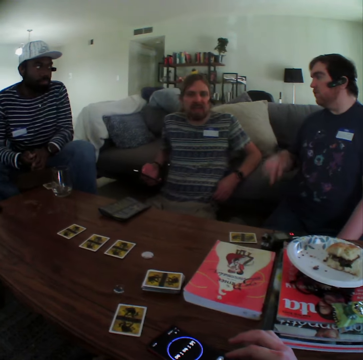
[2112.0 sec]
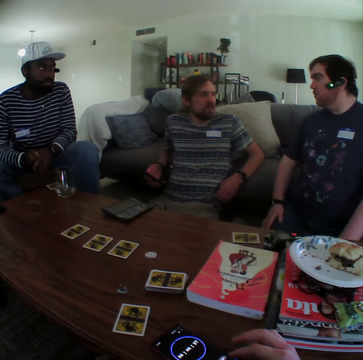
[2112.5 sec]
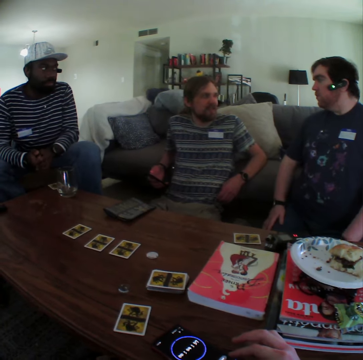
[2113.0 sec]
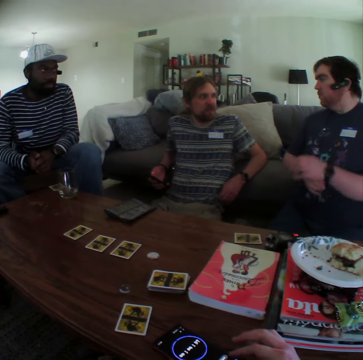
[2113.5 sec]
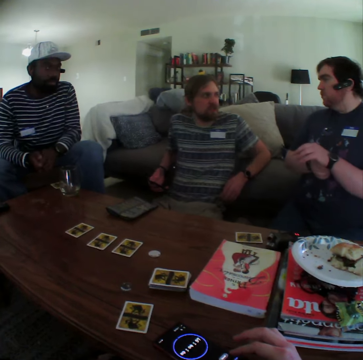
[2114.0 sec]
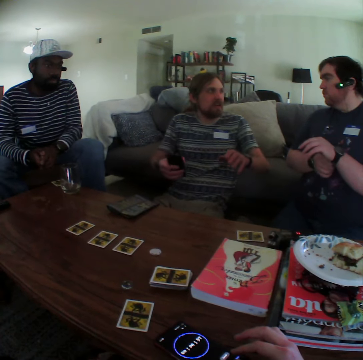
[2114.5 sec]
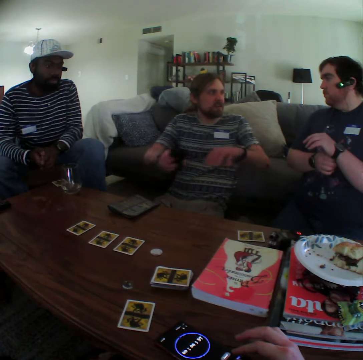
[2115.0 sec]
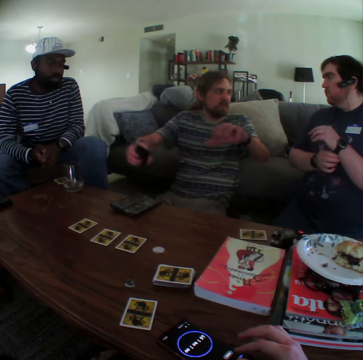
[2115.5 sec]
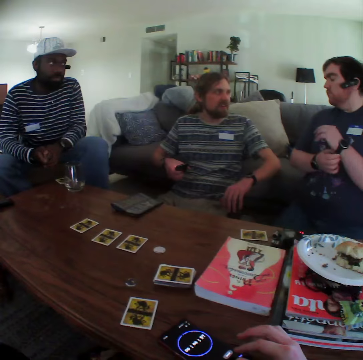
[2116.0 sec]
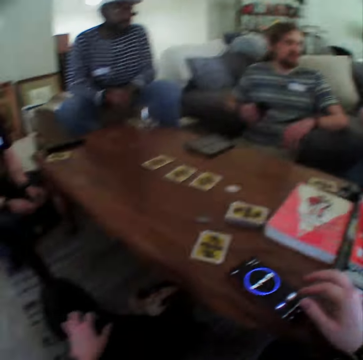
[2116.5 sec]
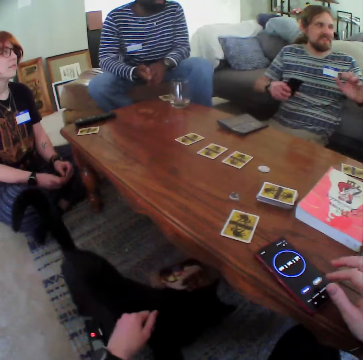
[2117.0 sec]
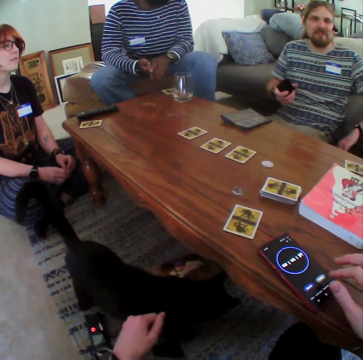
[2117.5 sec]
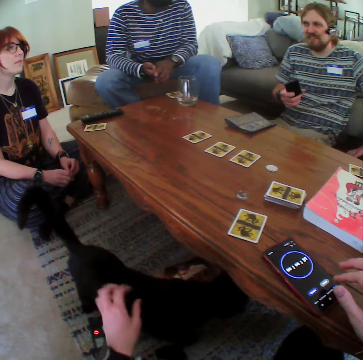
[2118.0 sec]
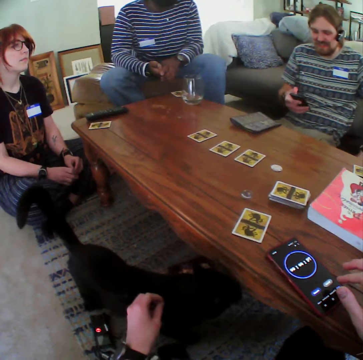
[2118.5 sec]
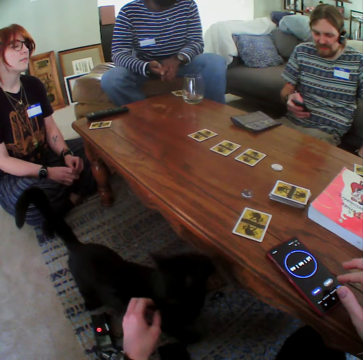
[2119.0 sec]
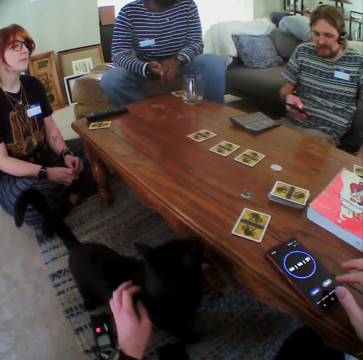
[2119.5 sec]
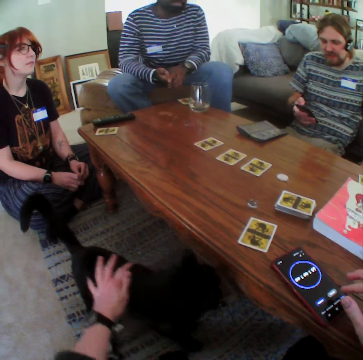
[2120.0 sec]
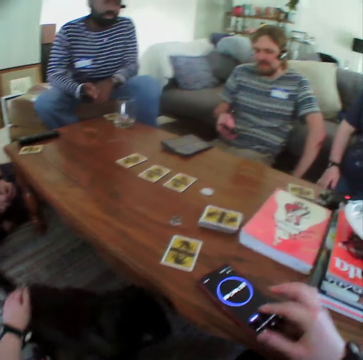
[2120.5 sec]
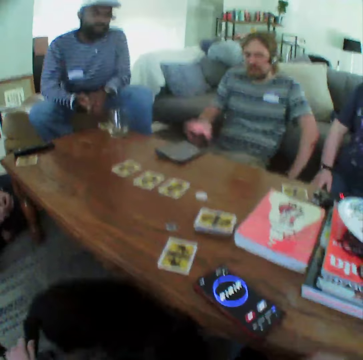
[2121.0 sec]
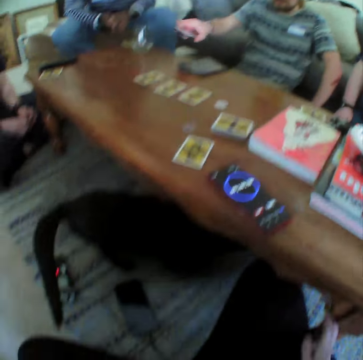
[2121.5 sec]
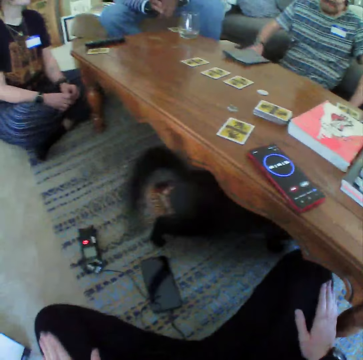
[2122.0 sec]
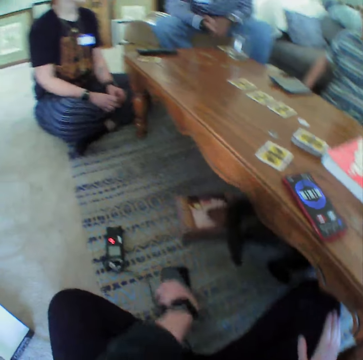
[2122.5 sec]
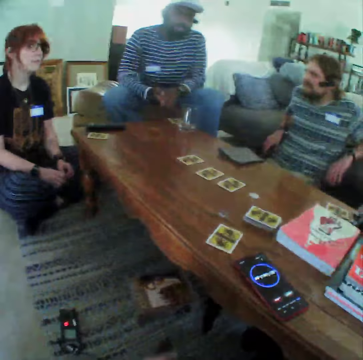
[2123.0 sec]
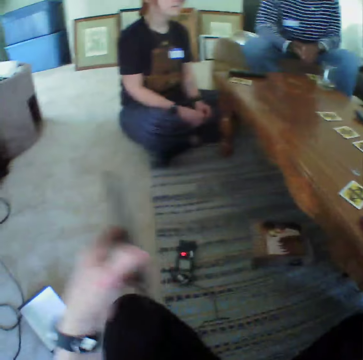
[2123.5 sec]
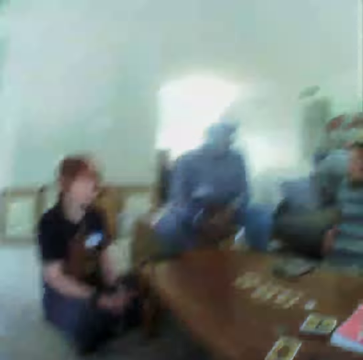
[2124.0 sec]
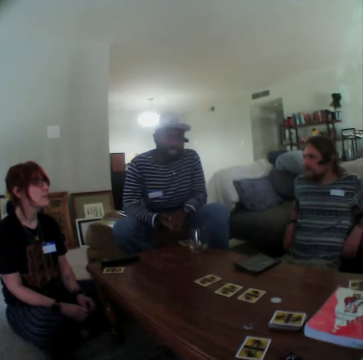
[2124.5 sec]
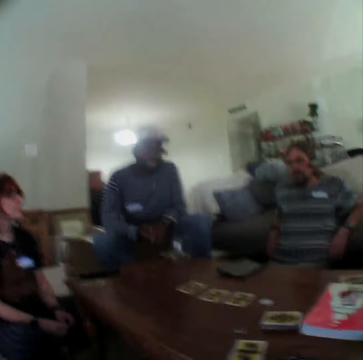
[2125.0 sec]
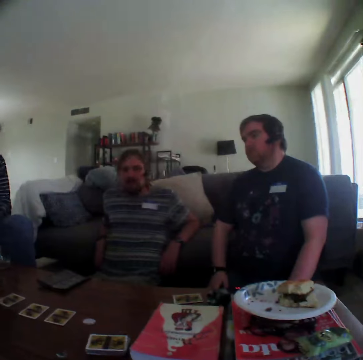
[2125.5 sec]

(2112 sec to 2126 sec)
A person moves the hand with the phone. Another person touches the watch. The first person moves the phone down. The camera wearer moves the phone.

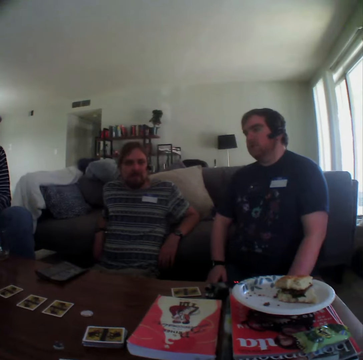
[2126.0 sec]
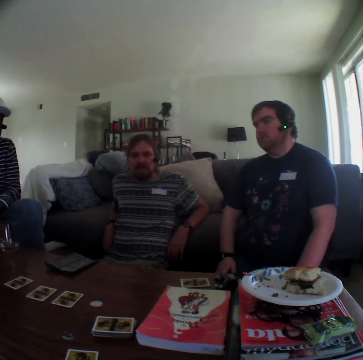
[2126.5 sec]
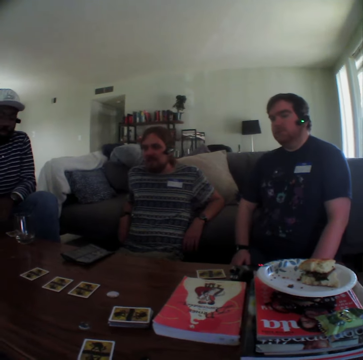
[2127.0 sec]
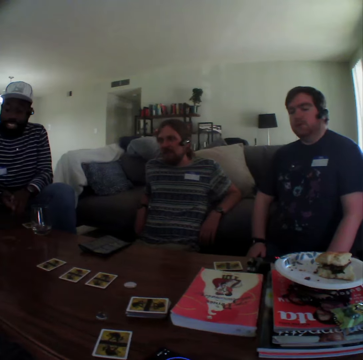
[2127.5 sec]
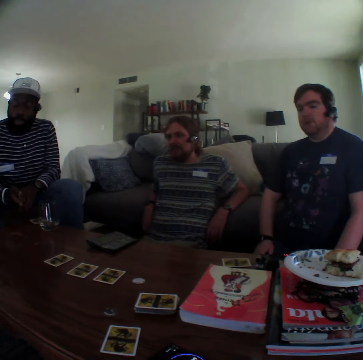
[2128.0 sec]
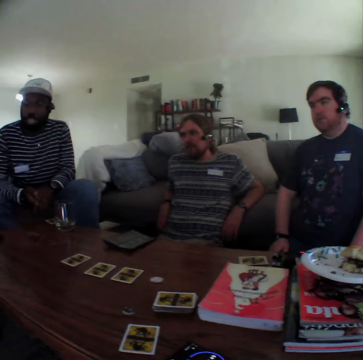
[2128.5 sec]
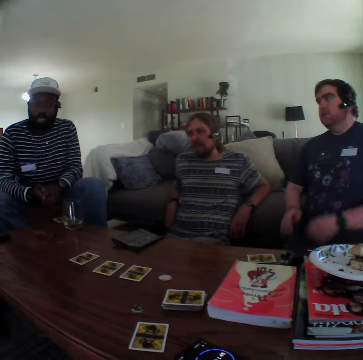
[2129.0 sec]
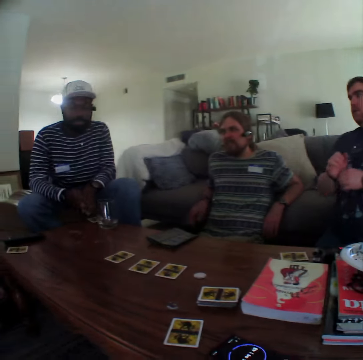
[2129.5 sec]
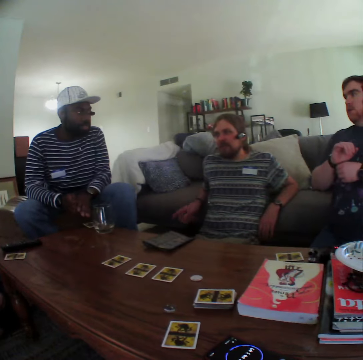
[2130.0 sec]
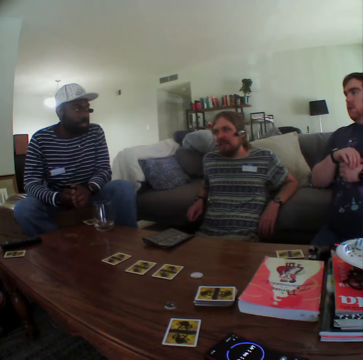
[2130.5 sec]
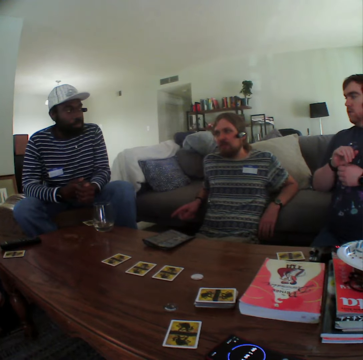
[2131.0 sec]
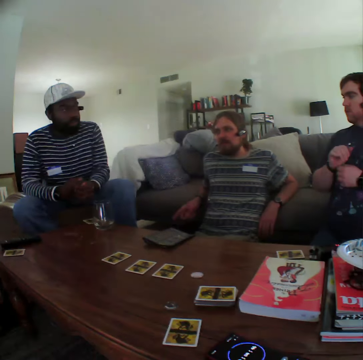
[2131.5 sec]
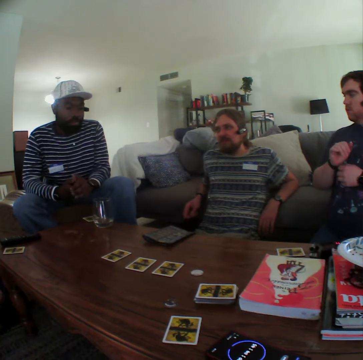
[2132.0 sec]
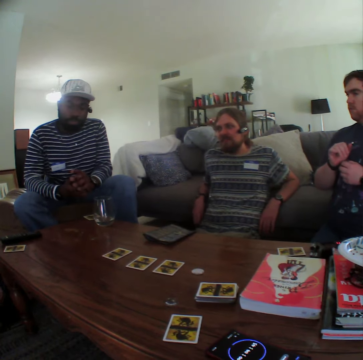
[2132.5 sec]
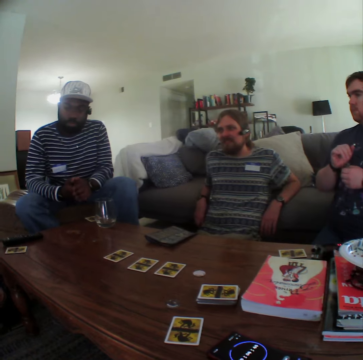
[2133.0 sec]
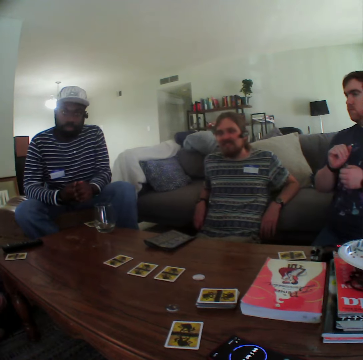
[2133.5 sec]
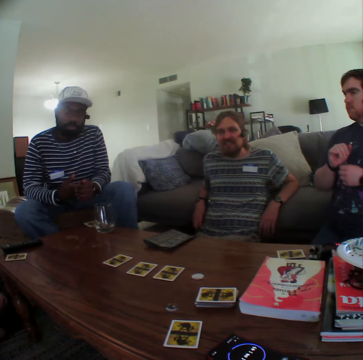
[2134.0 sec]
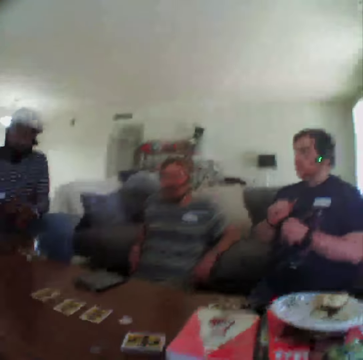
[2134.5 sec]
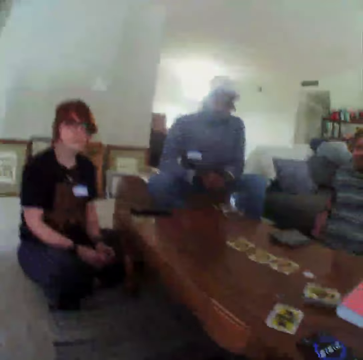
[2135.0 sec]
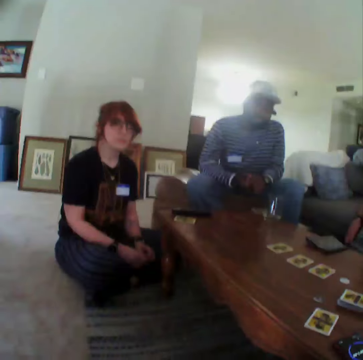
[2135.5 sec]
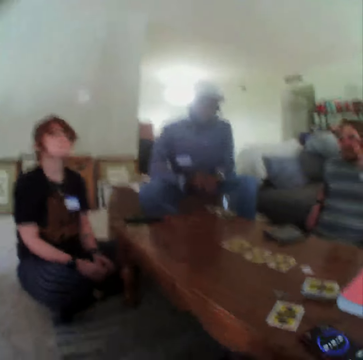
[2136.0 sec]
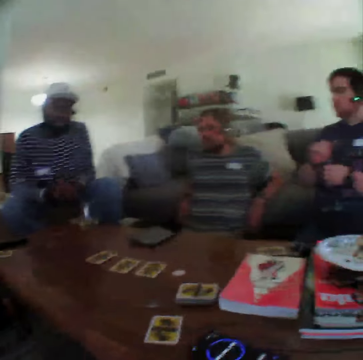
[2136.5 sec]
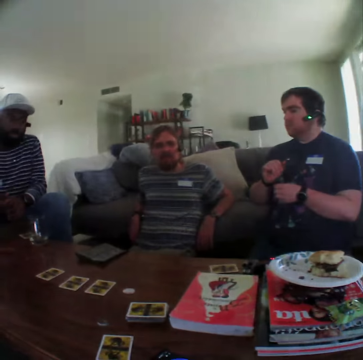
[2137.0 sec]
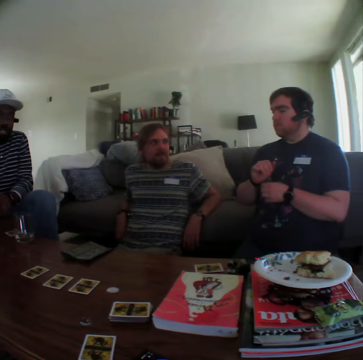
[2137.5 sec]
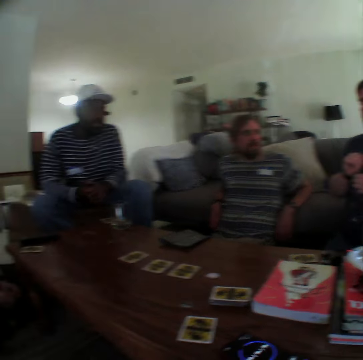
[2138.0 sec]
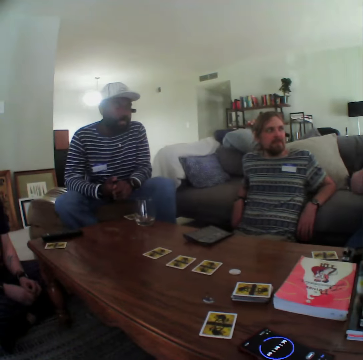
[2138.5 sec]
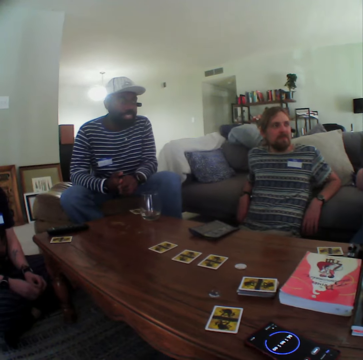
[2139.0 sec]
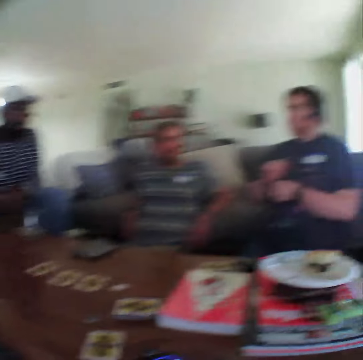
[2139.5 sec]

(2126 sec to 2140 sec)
A person talks to another person. A third person touches the watch. The second person talks to the first person. A fourth person nods the head.

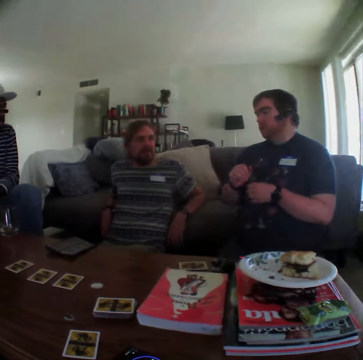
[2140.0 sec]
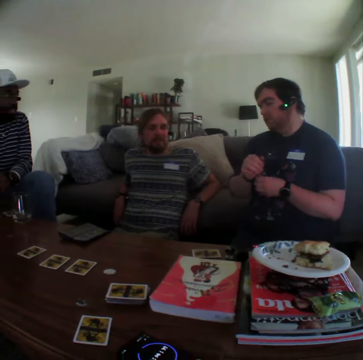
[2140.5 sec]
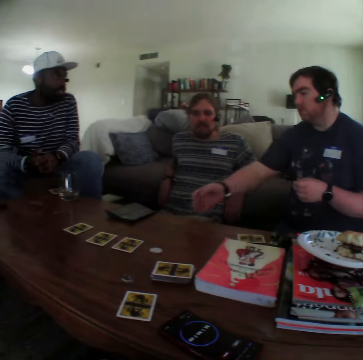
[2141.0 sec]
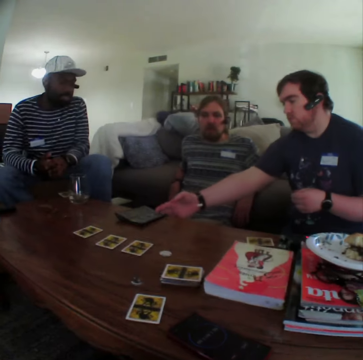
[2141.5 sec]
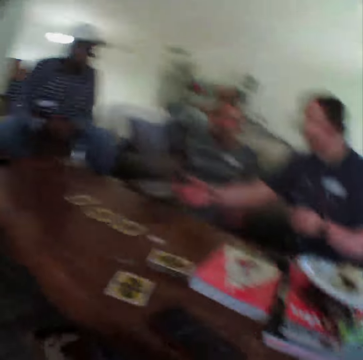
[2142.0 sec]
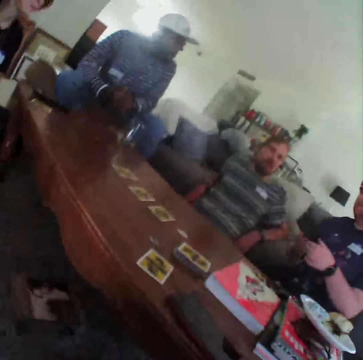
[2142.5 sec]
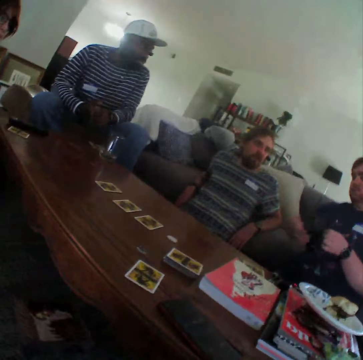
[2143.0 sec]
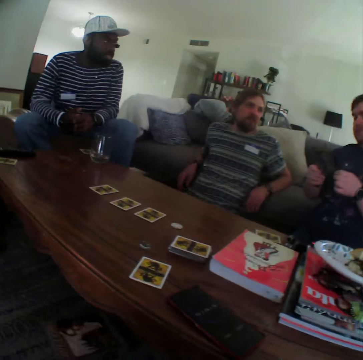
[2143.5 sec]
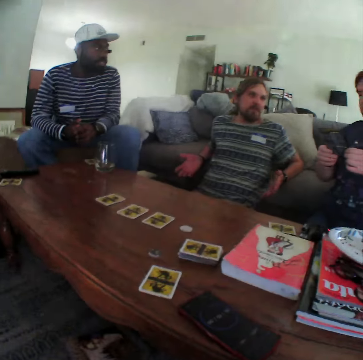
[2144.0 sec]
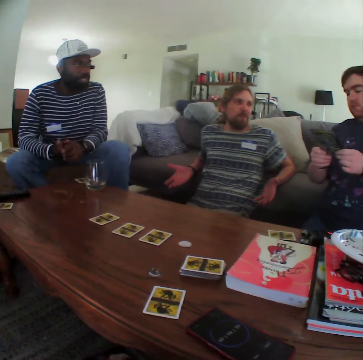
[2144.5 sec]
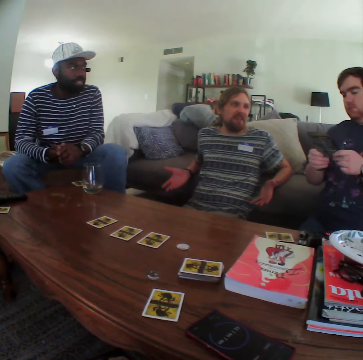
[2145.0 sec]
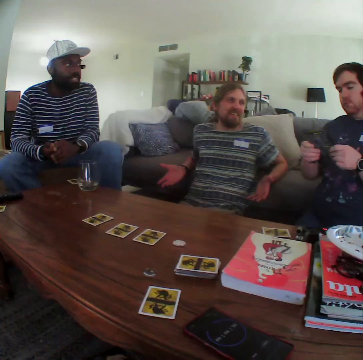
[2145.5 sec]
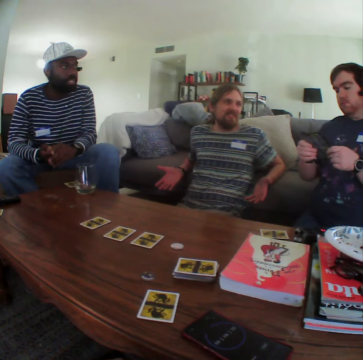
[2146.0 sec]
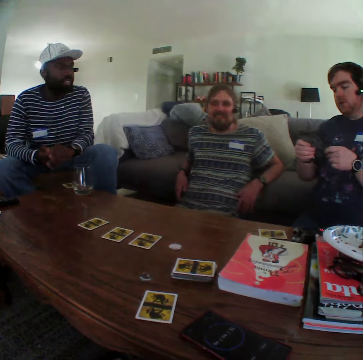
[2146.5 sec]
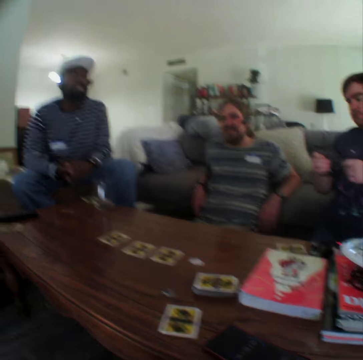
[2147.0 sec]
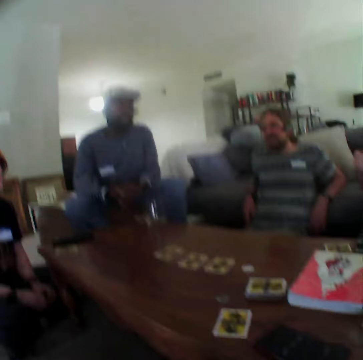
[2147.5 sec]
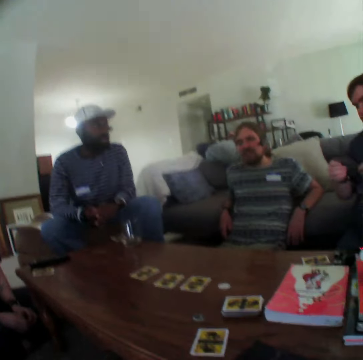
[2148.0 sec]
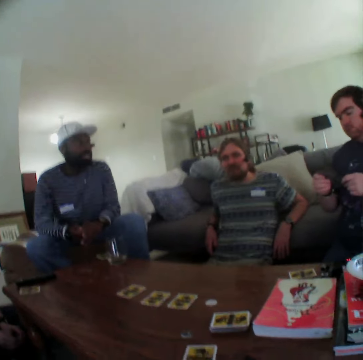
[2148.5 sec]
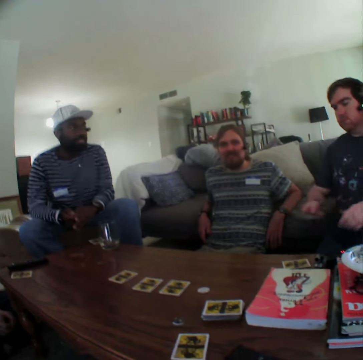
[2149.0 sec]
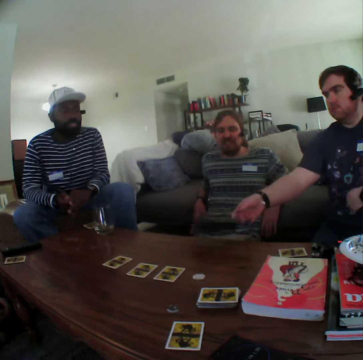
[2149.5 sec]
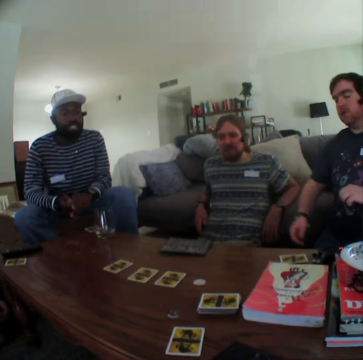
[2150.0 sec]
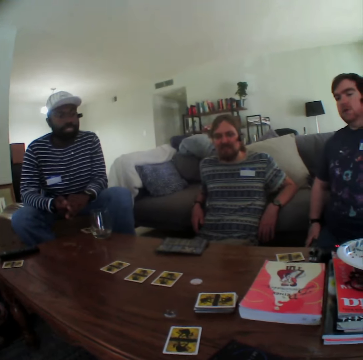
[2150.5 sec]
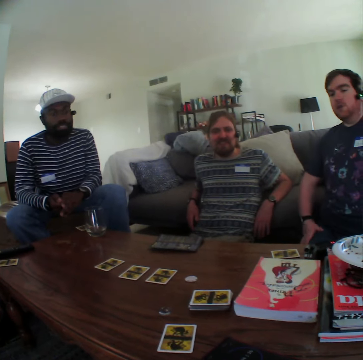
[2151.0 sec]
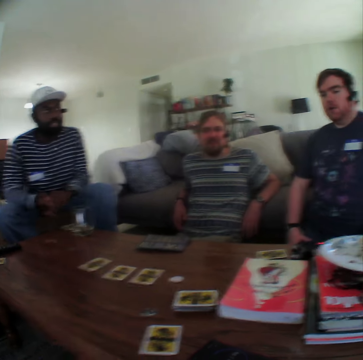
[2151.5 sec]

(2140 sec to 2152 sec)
A person picks up the paper from the table. Another person opens up both hands. The first person picks up the paper from the table. The other person moves the hand down.
